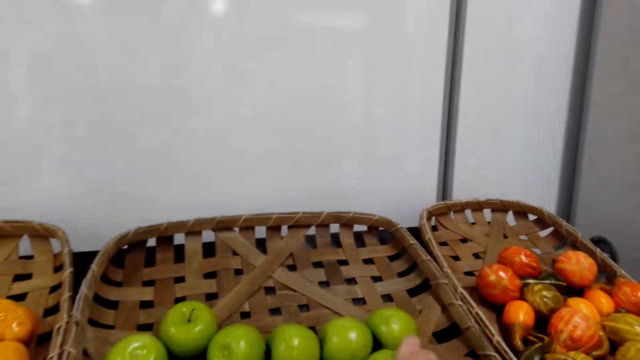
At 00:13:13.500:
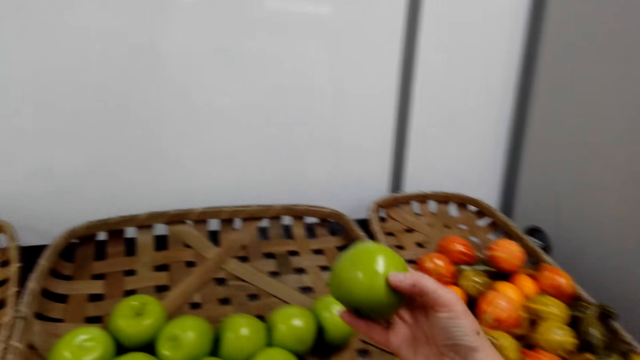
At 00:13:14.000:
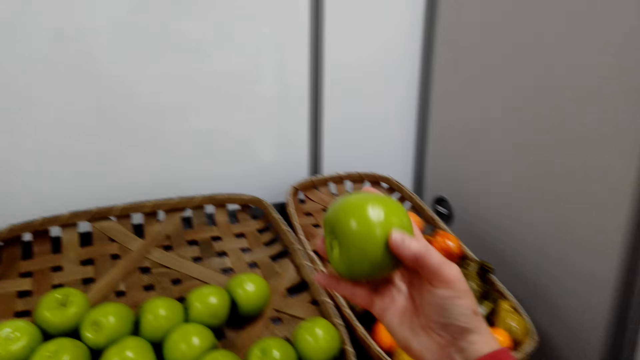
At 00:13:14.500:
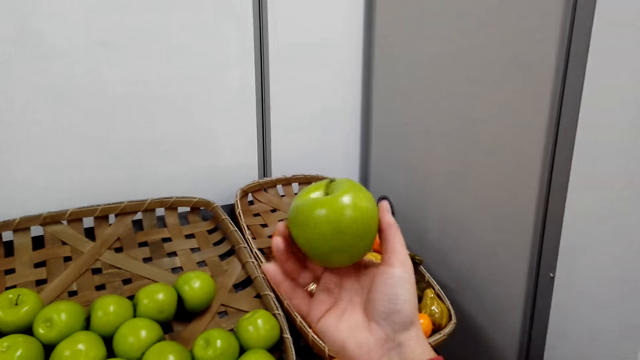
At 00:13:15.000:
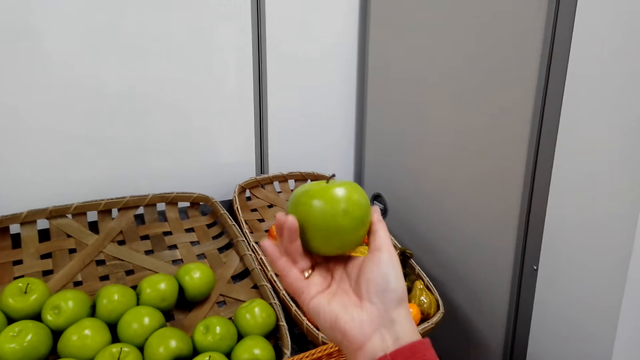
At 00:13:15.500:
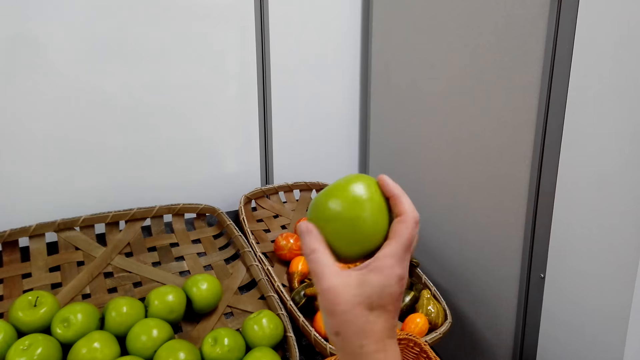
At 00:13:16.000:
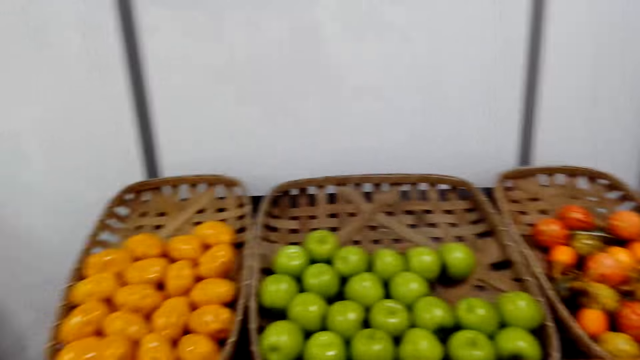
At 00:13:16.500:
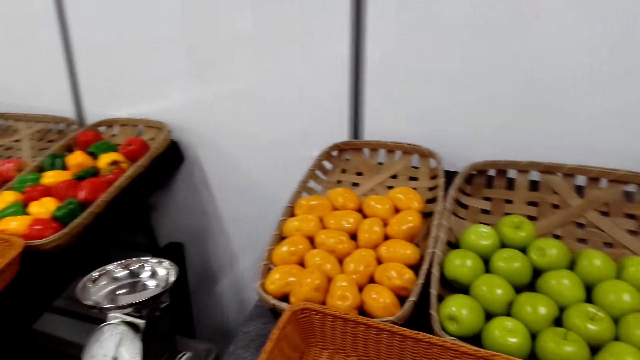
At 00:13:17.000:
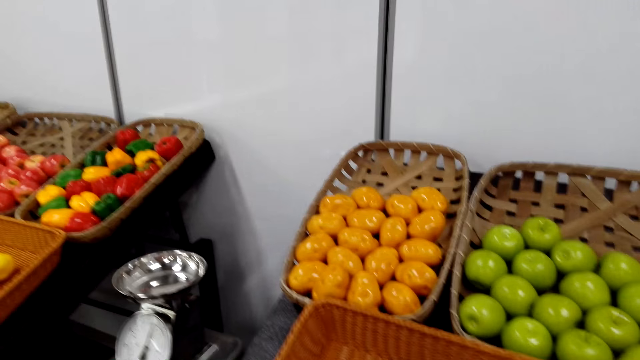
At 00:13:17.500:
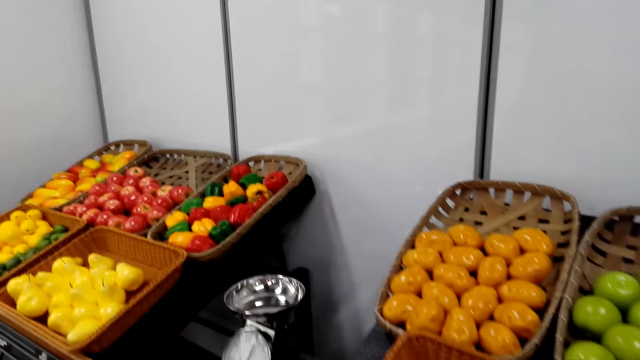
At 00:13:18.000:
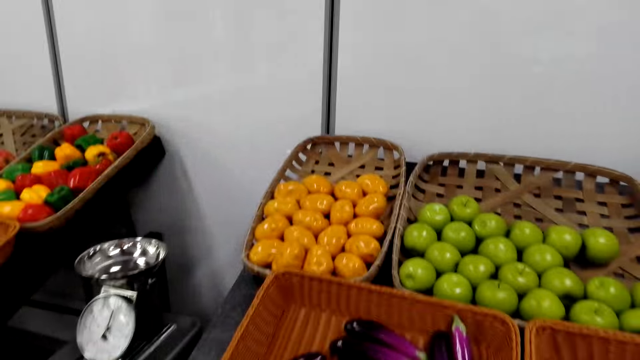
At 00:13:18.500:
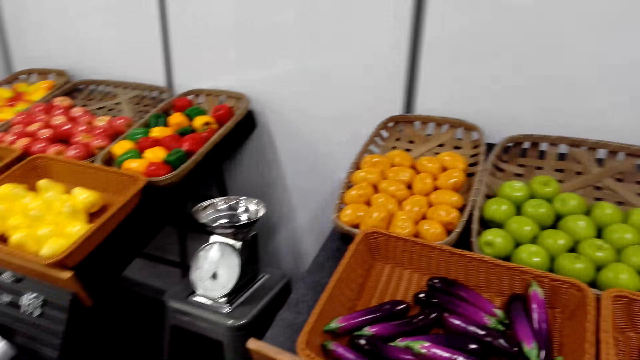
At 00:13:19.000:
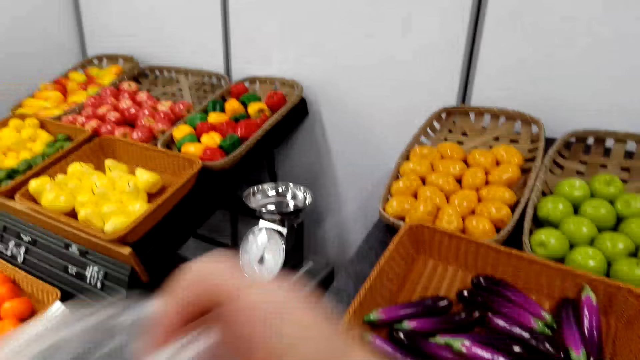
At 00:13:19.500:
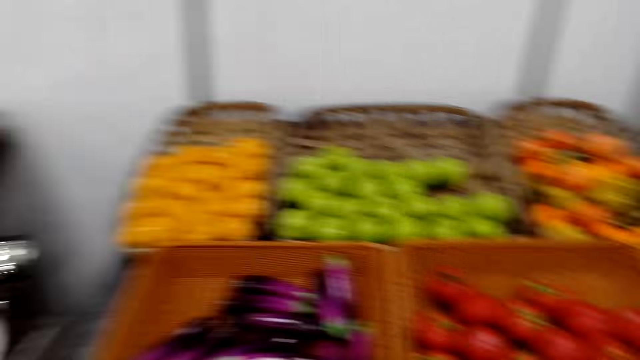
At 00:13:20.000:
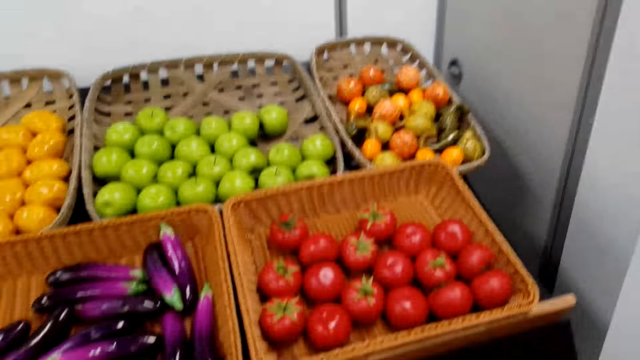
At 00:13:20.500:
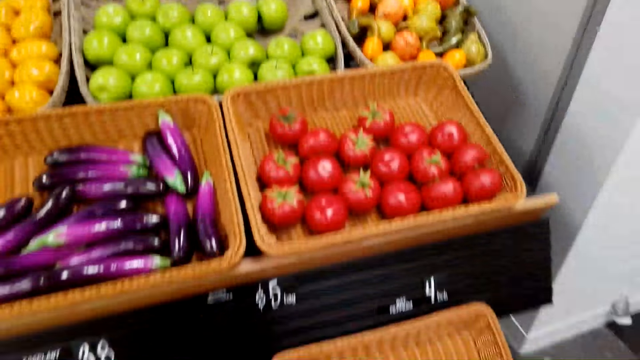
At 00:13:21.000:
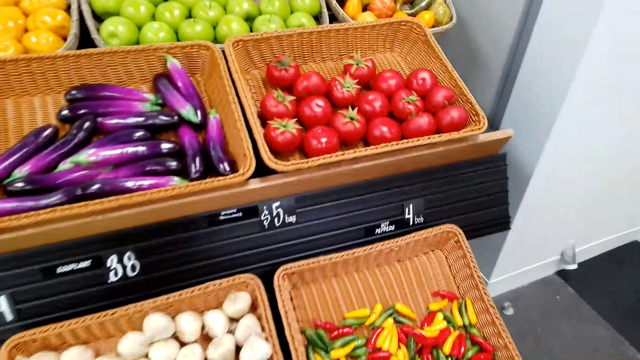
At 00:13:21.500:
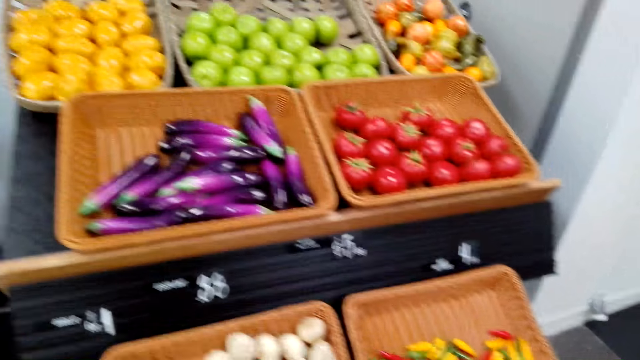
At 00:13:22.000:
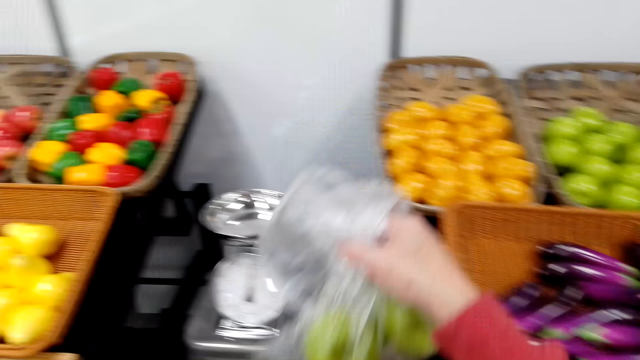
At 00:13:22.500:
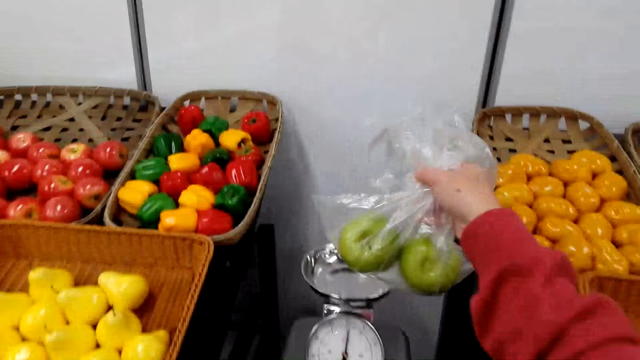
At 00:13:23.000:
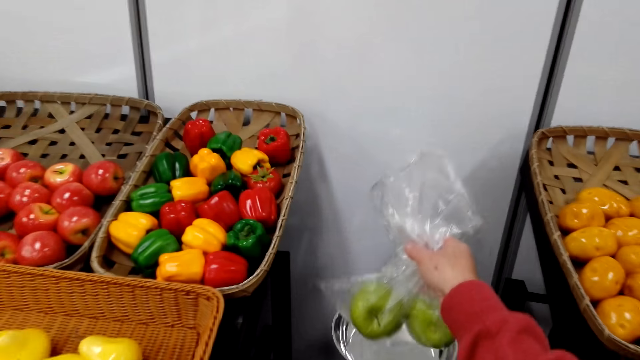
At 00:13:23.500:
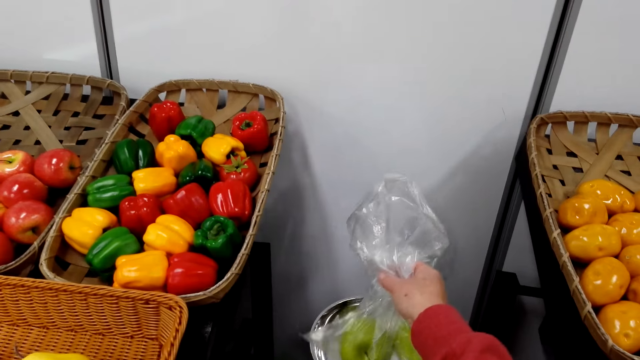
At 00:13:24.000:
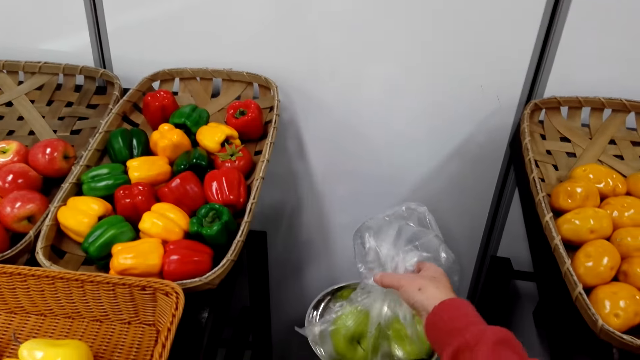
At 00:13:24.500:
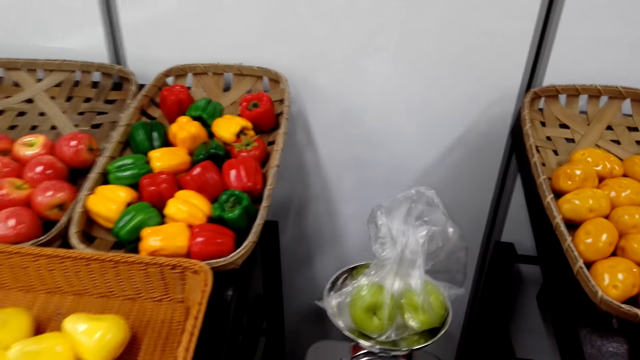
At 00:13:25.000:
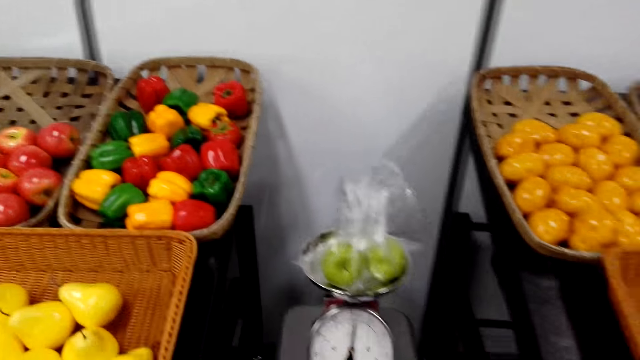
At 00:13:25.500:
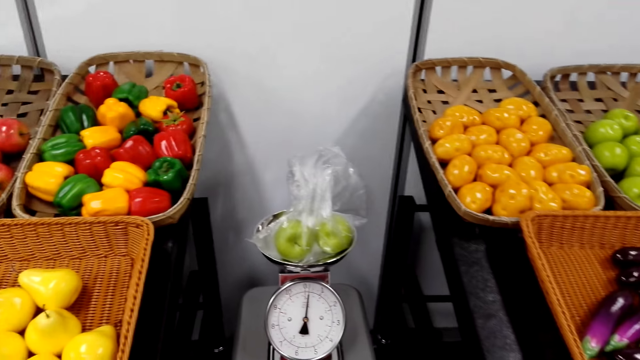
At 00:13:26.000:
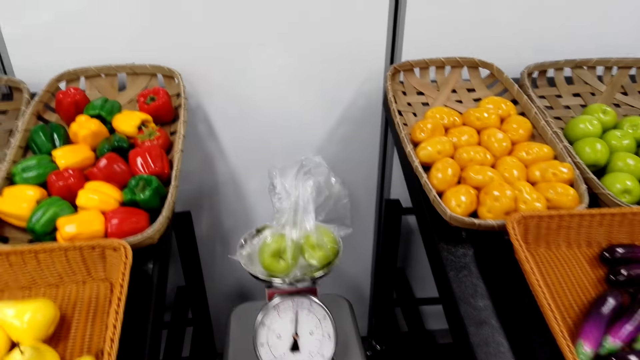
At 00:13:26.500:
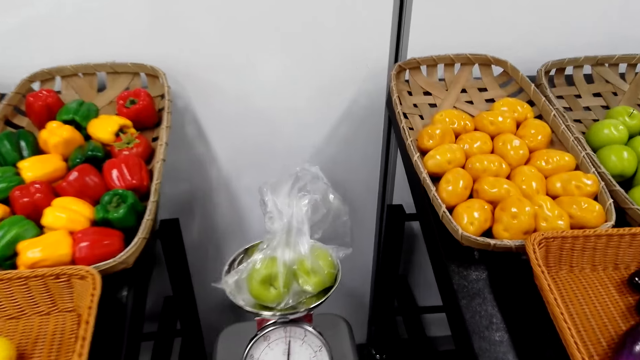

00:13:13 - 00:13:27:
The camera wearer picks an apple and stares at the apple. They put the apple in the plastic paper. They look around. They put the plastic paper in the weighing machine. They weigh the apples in the plastic bag. They stare at the weighing machine.

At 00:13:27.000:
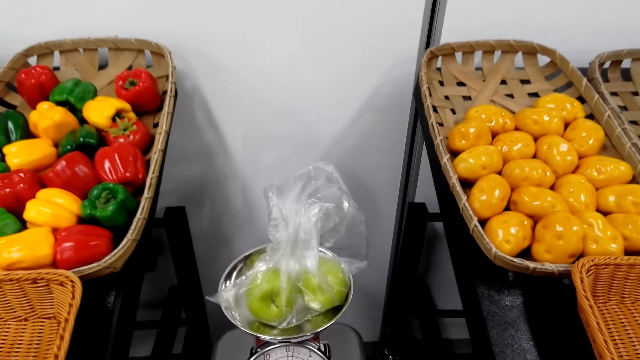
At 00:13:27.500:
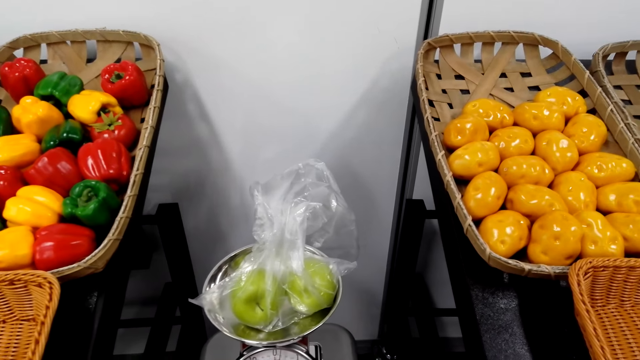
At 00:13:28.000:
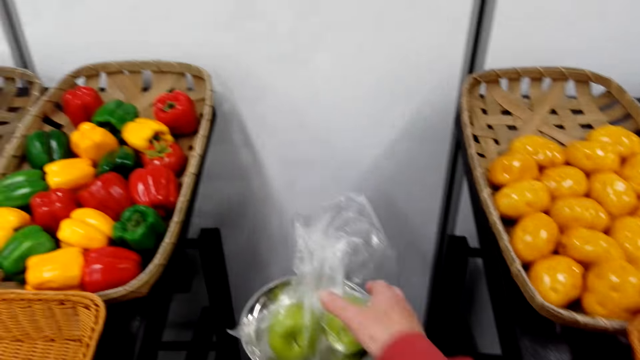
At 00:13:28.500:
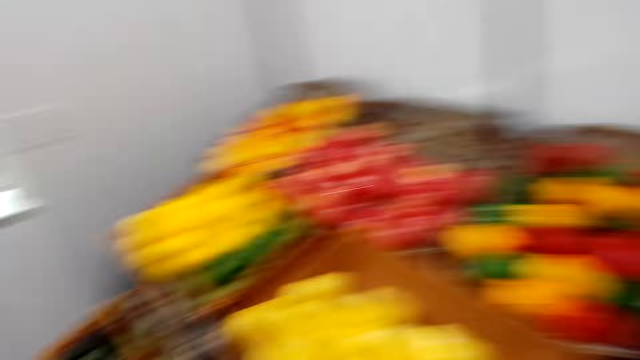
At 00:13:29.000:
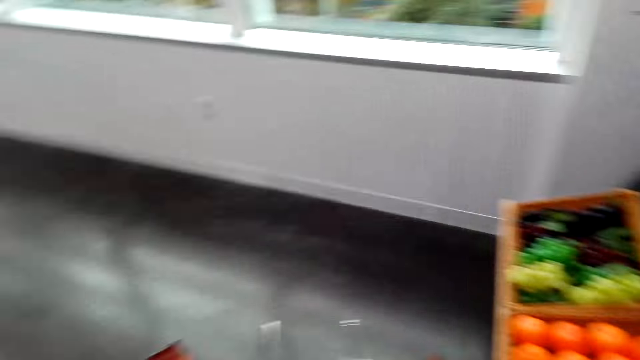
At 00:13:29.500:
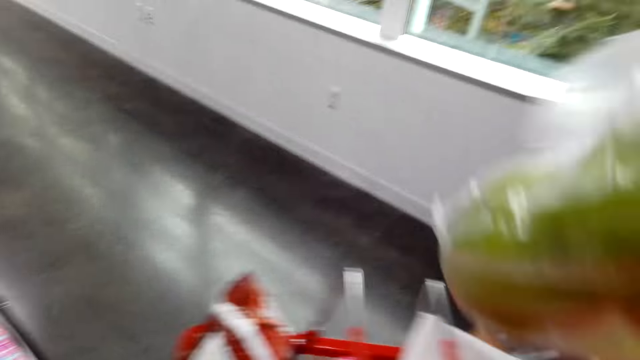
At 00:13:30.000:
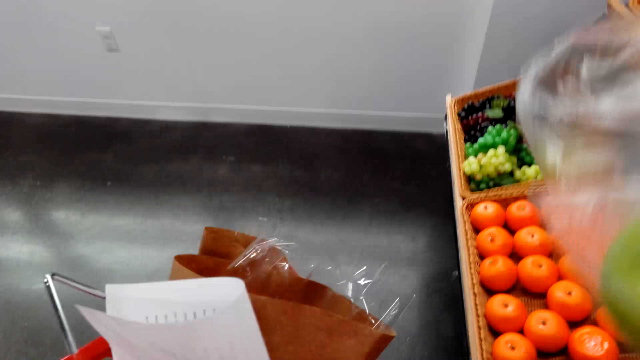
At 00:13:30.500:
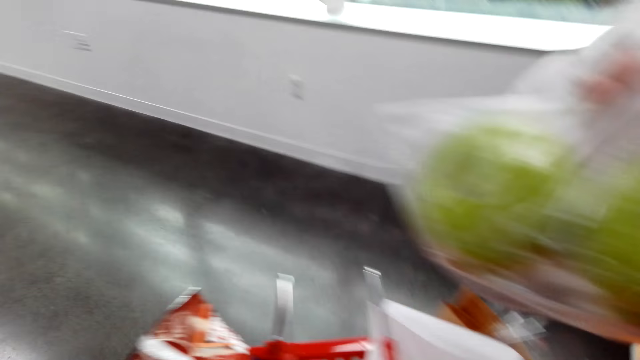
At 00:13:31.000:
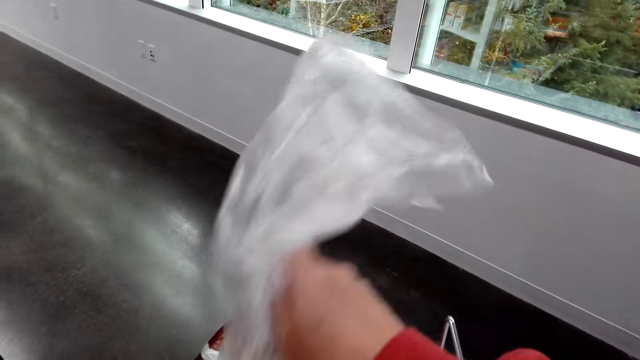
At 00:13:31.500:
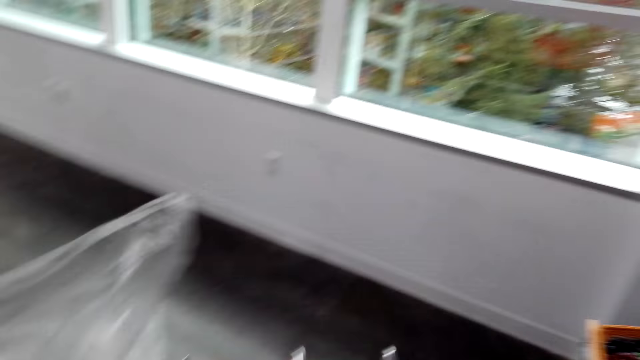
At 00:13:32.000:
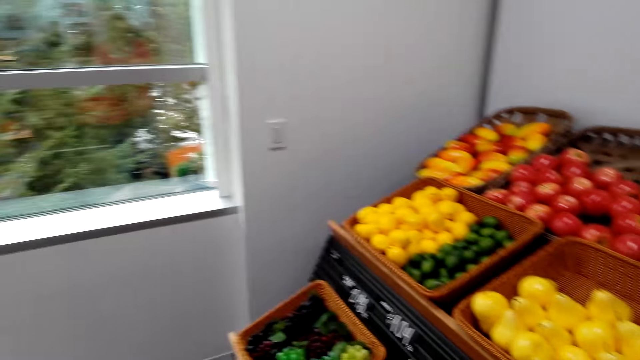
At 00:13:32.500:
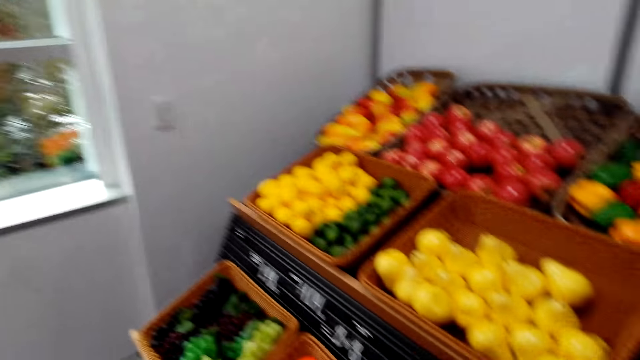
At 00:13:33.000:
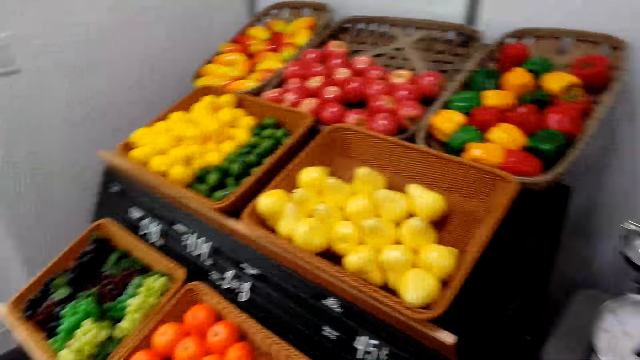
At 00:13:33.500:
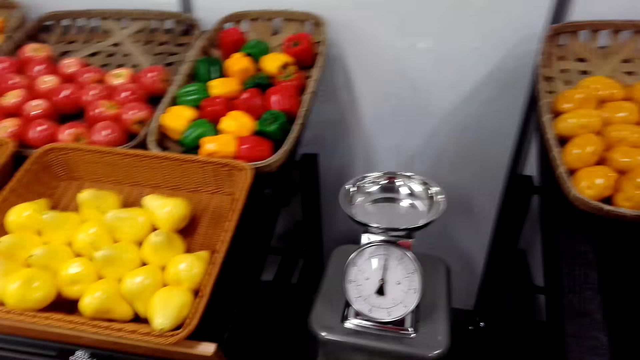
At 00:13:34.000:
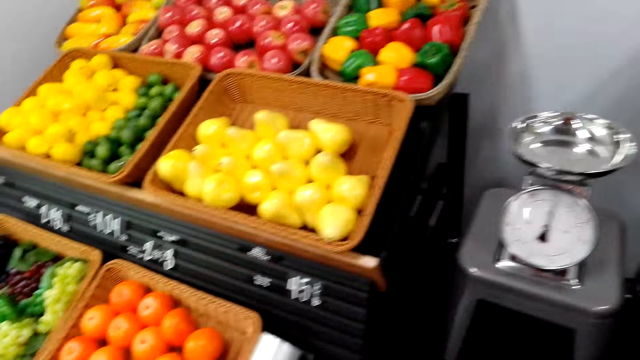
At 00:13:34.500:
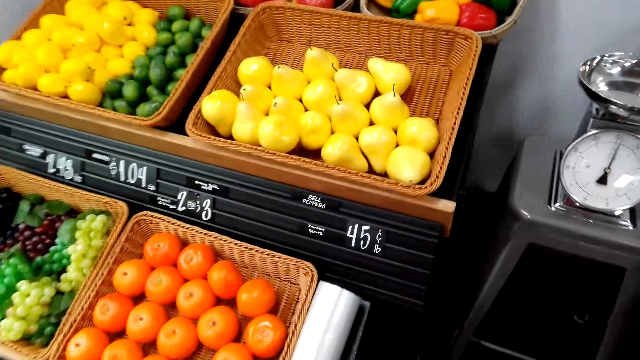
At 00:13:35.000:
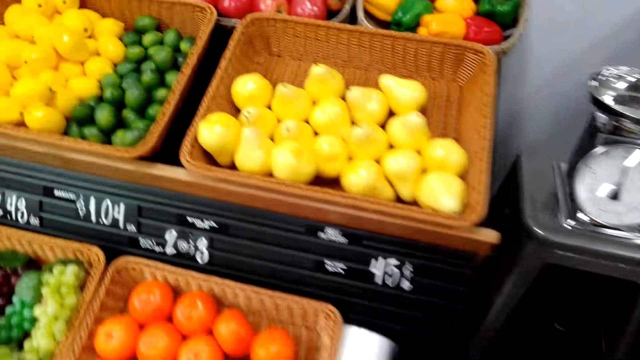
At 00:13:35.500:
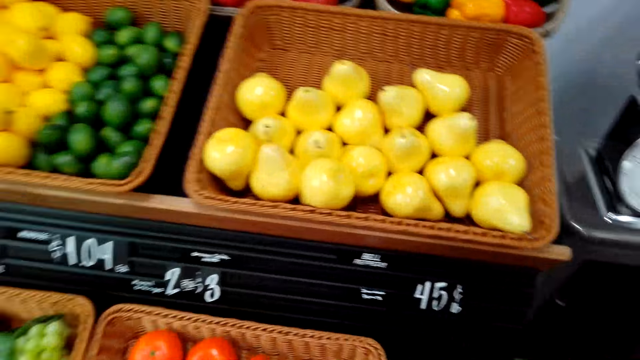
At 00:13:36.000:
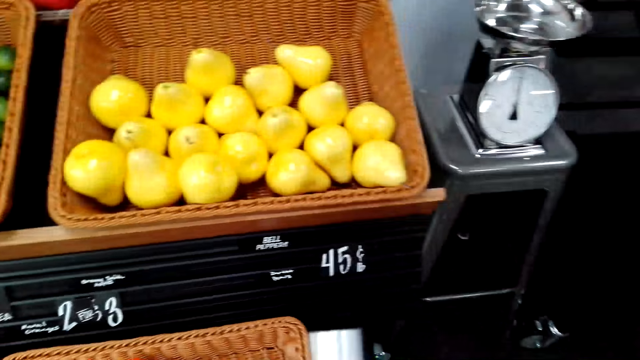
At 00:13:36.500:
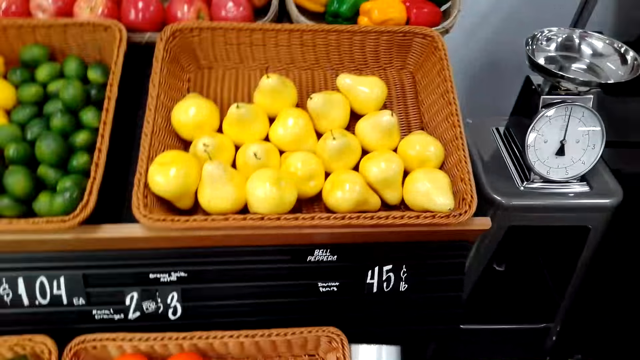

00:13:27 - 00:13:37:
The camera wearer picks the plastic paper and walks in the supermarket. They put the plastic paper in the shopping basket. They look around and turn around.
